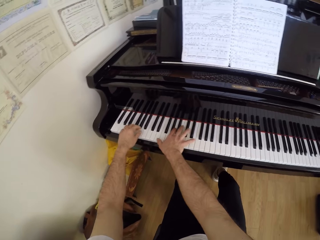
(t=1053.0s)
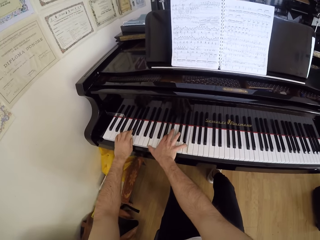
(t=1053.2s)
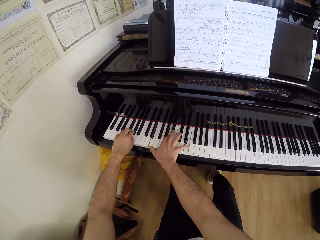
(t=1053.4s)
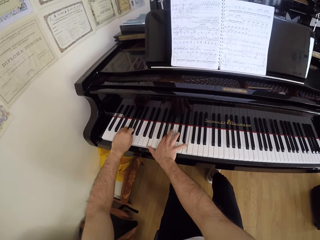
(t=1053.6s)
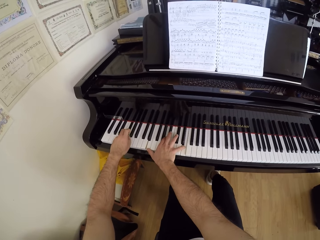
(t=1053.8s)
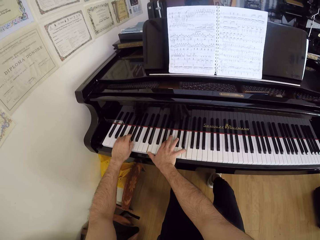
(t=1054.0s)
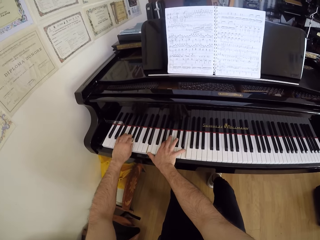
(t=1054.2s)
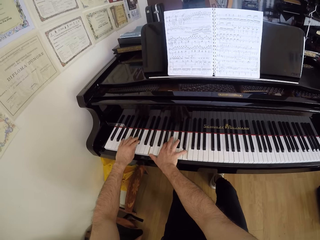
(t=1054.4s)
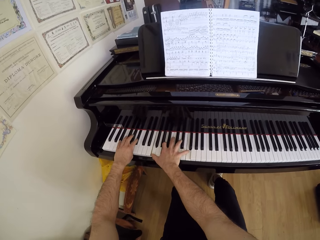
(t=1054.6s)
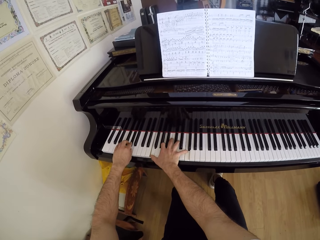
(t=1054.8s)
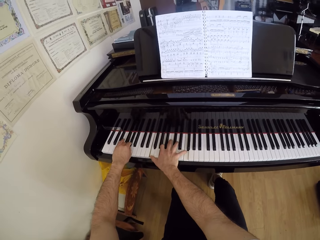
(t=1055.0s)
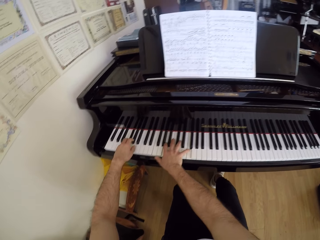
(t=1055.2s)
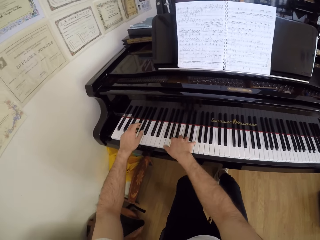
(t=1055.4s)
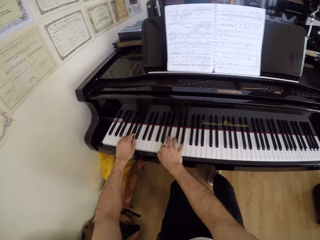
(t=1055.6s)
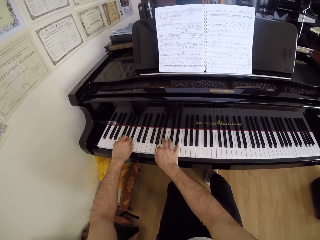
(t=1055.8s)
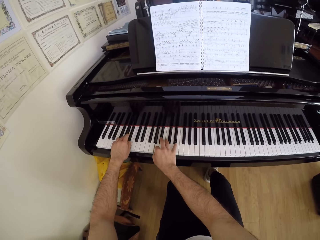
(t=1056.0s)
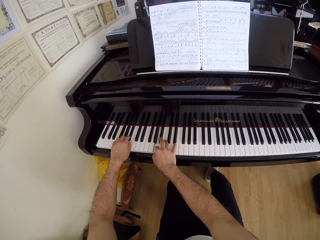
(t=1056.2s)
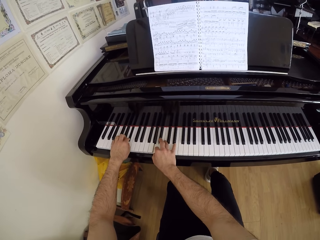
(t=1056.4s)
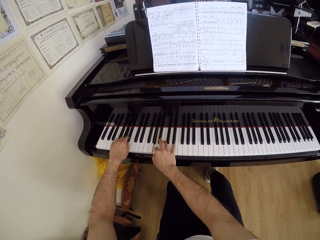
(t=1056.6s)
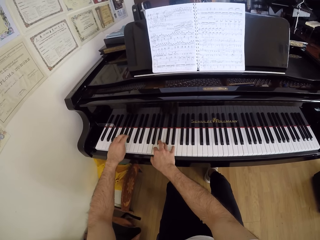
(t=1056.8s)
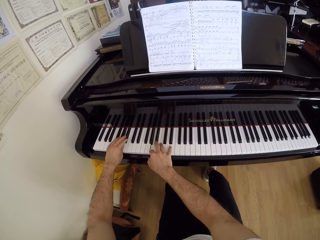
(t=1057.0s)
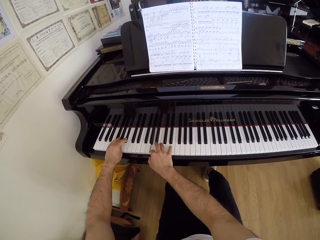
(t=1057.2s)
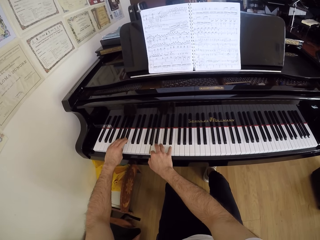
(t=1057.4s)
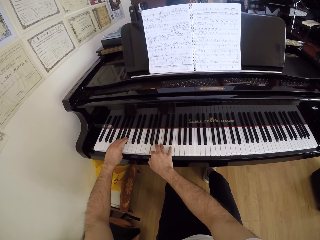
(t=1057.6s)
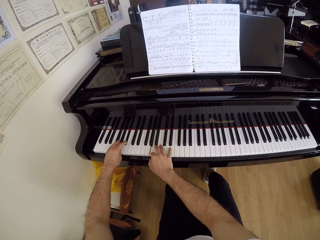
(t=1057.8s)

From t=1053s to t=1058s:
The camera wearer plays the piano with both hands.

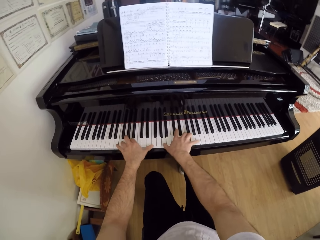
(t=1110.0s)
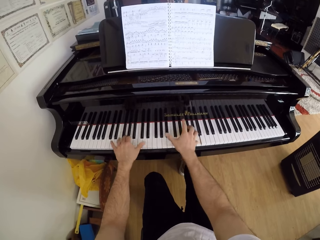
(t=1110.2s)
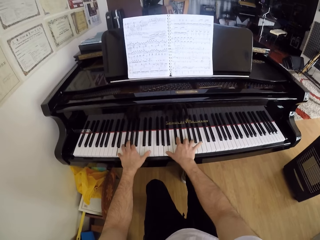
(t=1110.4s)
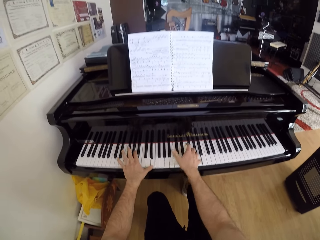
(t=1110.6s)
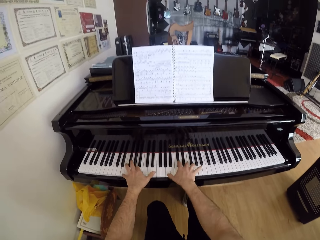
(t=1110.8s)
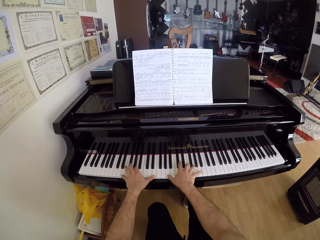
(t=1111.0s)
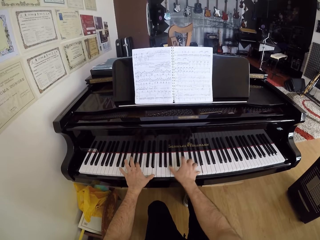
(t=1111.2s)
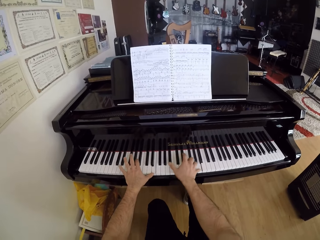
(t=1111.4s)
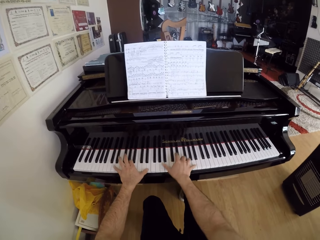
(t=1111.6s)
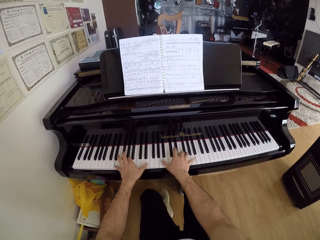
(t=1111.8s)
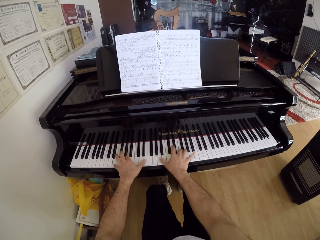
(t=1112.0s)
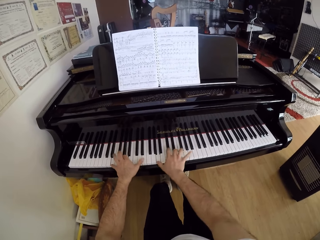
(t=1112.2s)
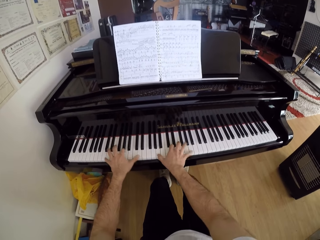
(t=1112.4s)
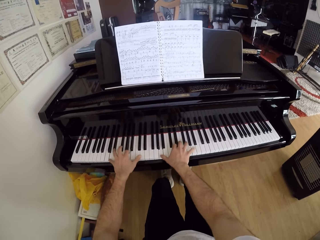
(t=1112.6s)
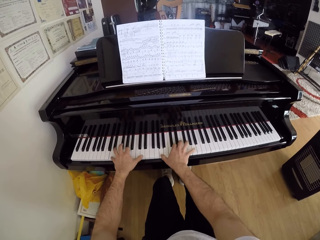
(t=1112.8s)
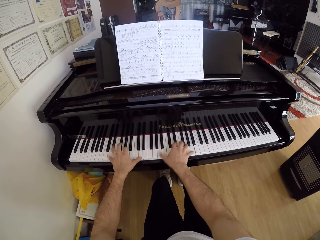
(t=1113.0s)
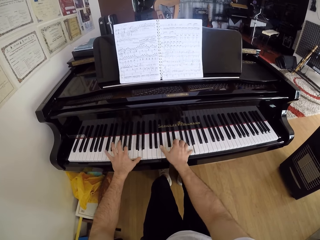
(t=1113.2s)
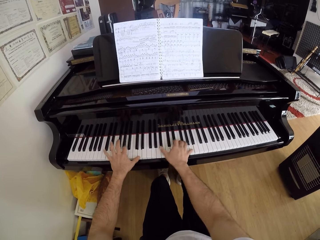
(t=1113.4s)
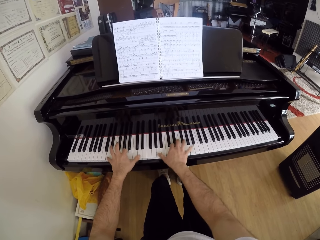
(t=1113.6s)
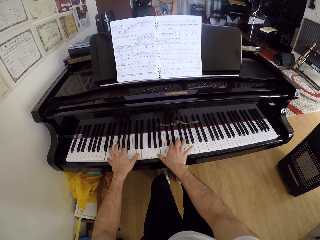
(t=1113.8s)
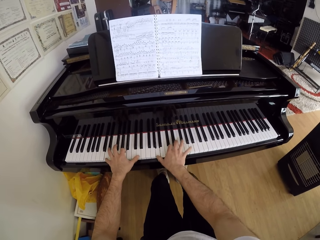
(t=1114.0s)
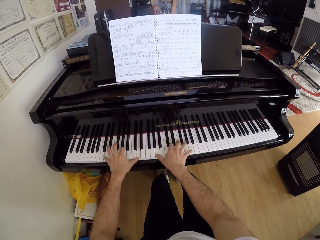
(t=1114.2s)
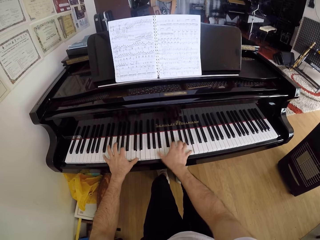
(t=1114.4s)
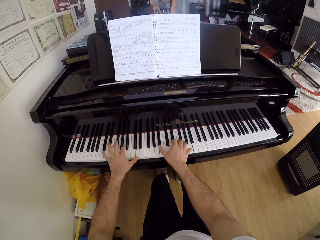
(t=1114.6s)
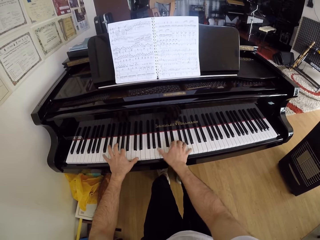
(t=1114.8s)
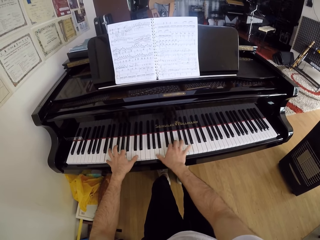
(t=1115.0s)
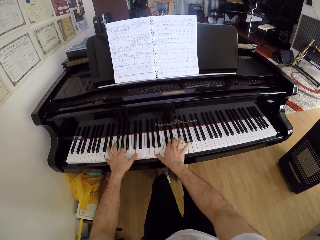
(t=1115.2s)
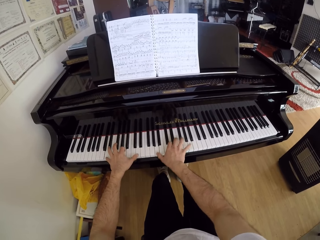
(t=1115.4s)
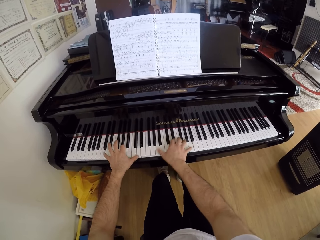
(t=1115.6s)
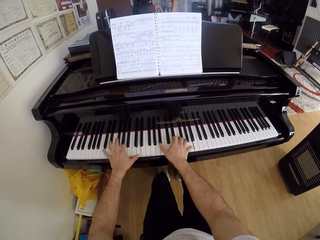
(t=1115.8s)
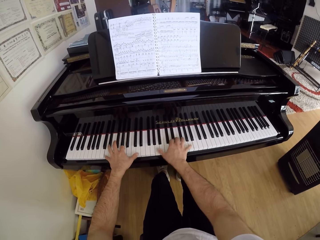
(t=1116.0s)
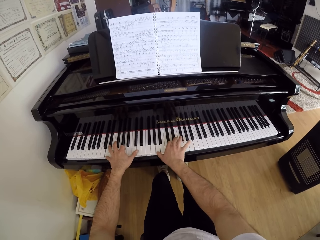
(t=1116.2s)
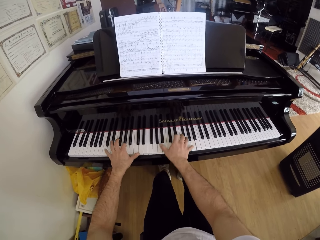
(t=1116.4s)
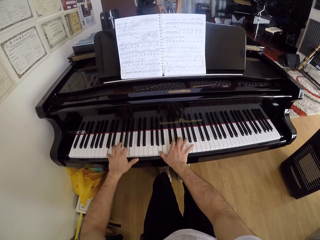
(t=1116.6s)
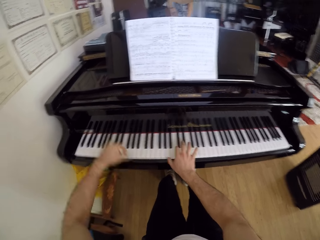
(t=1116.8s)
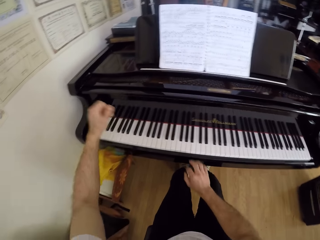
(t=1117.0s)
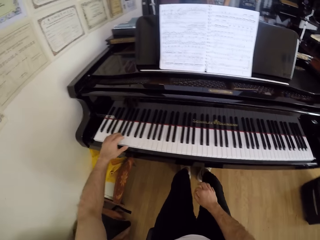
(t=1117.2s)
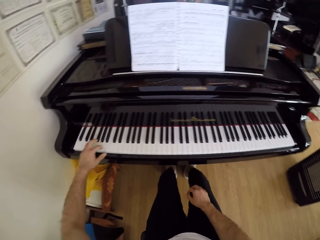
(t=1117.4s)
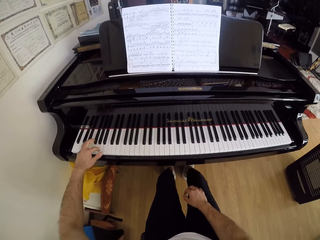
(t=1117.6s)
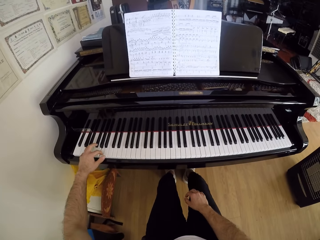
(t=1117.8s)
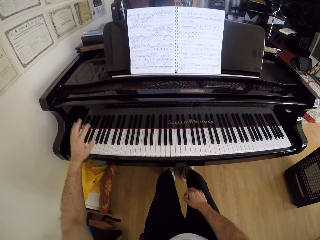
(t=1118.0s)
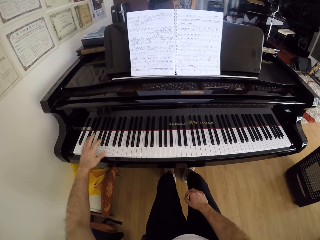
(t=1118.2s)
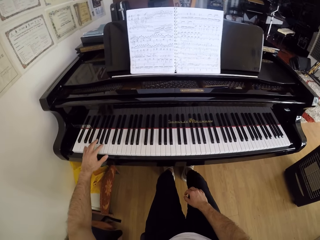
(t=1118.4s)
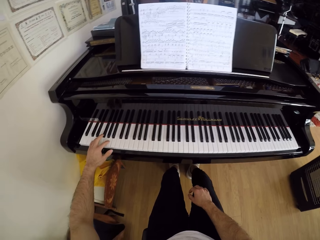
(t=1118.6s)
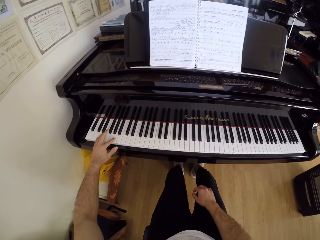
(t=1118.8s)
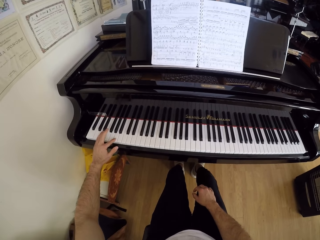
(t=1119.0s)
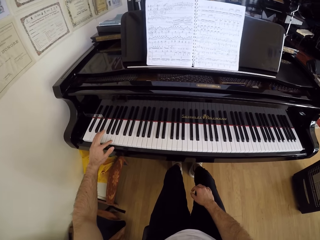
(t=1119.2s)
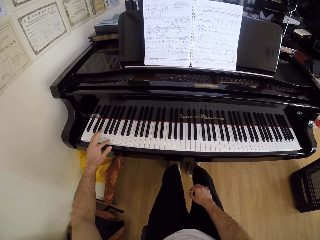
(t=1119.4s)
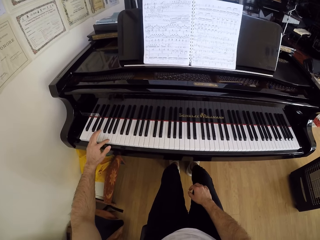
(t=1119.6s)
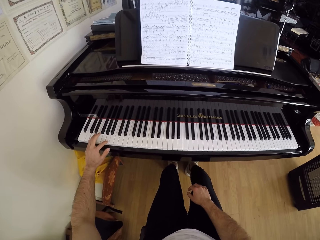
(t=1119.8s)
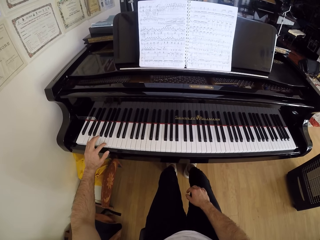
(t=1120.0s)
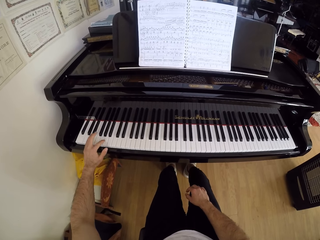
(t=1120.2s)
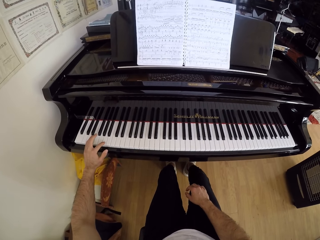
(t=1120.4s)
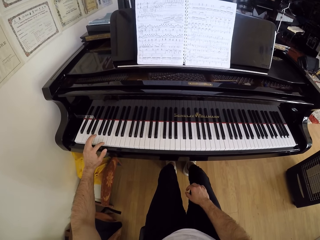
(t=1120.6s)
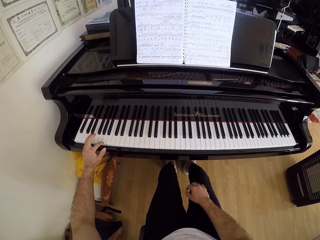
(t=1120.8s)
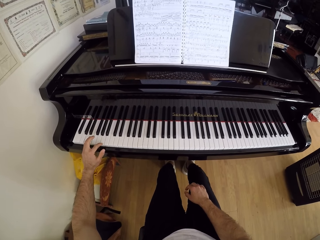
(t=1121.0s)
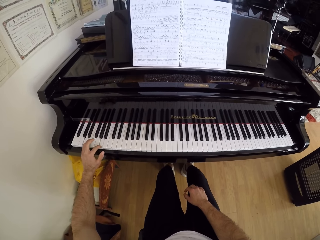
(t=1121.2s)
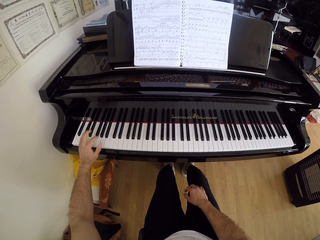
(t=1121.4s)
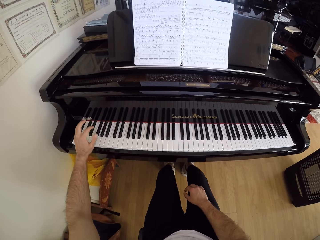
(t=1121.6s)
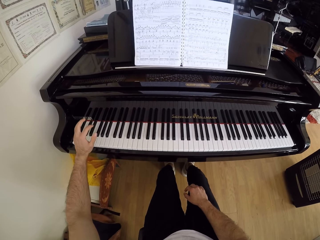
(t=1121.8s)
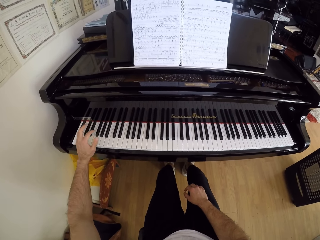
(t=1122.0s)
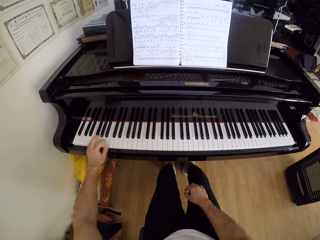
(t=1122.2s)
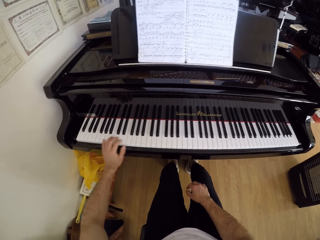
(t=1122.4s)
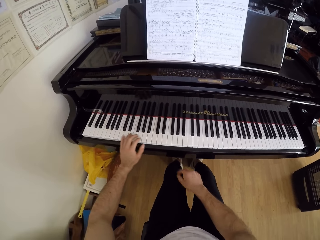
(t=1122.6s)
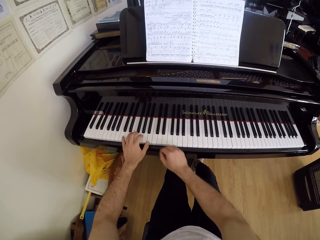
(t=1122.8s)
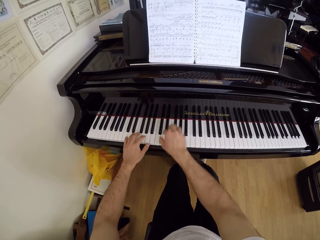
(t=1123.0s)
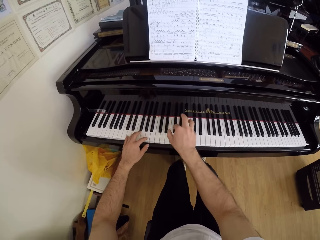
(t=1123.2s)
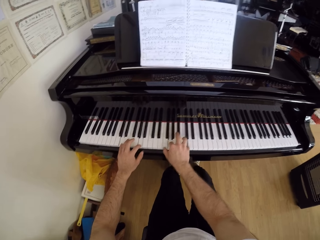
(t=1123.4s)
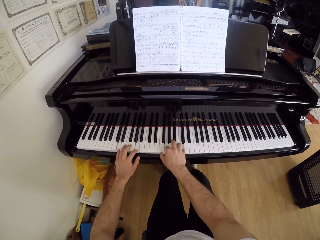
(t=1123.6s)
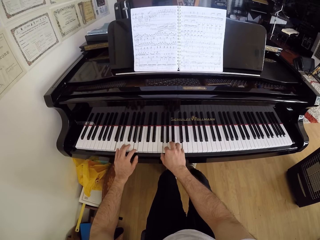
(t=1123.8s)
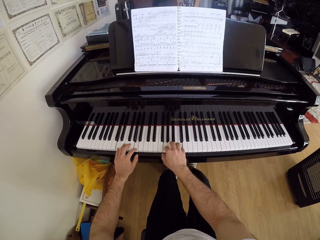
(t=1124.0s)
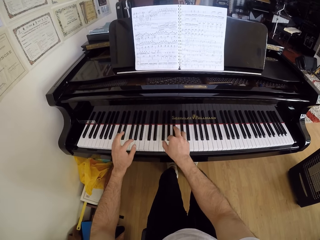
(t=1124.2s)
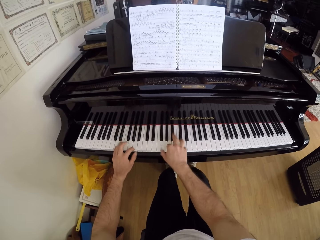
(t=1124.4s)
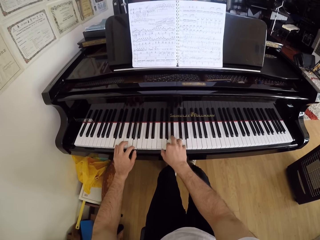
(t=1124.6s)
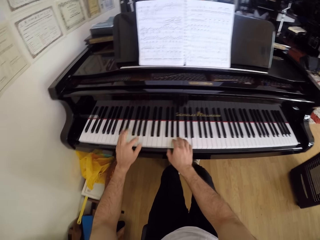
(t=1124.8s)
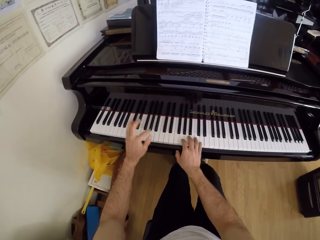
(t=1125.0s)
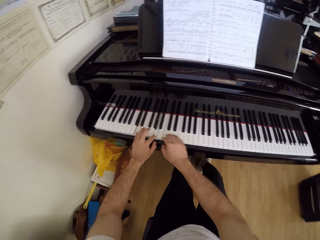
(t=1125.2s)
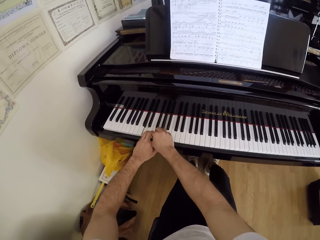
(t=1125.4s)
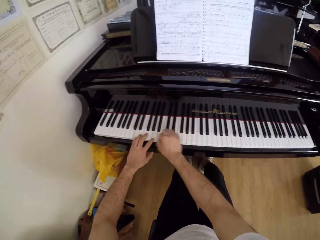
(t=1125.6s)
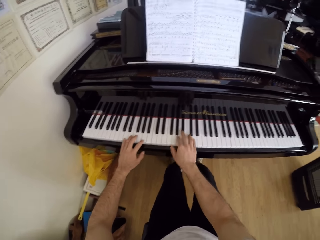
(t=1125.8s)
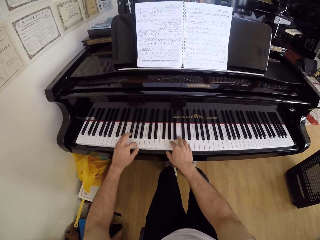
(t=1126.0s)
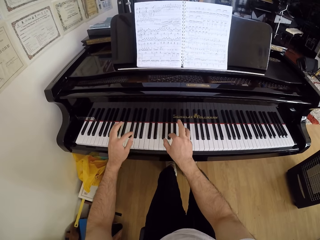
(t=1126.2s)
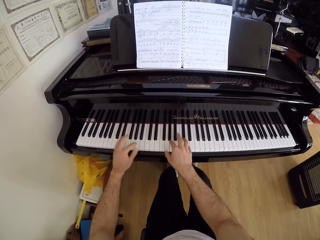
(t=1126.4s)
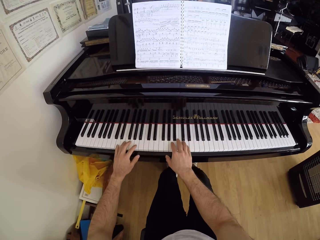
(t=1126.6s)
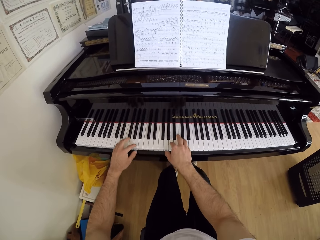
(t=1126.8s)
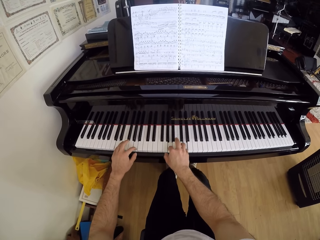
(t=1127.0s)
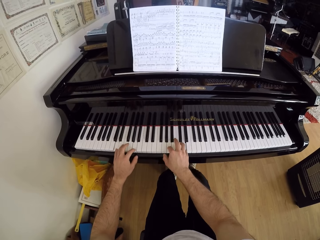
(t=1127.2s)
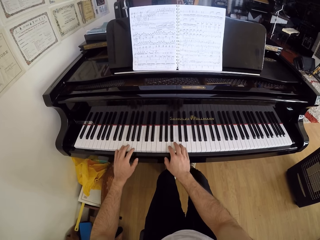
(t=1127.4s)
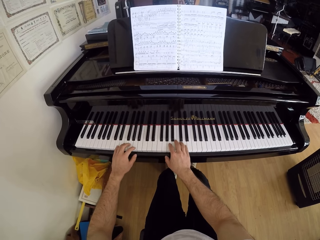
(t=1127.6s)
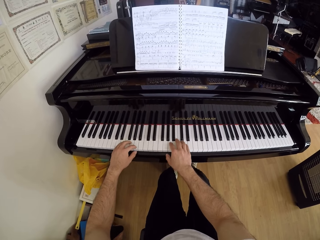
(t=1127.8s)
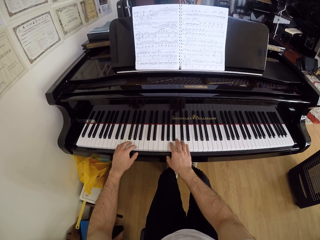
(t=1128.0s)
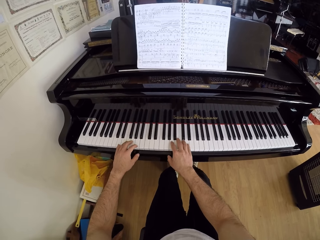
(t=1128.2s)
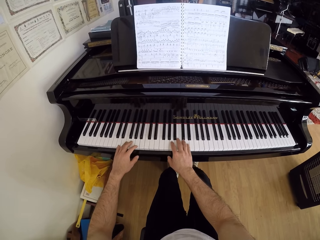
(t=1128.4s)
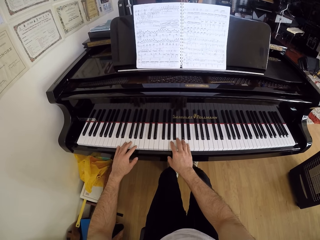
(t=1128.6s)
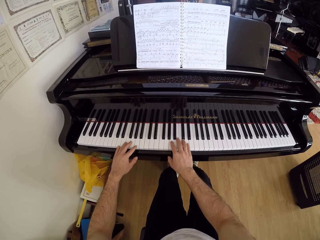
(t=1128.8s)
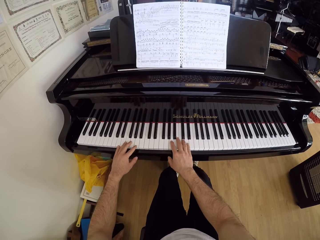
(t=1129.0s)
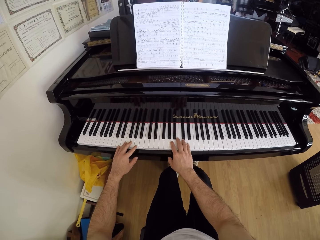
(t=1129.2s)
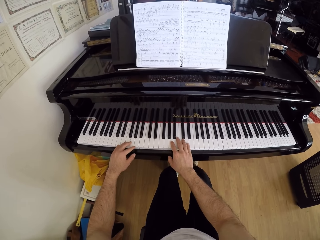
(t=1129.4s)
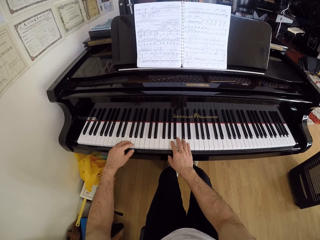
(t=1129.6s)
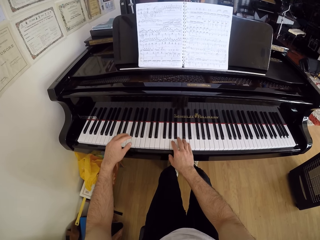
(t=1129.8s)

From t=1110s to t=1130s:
The camera wearer stretches his left leg forward. He plays the piano. He drops his right hand on his body. He moves the hands. He moves the hand. He plays the piano with his left hand. He plays the piano with both hands.
